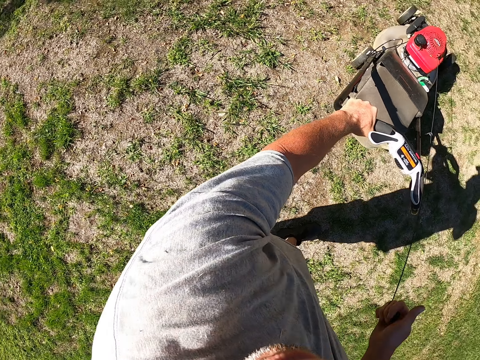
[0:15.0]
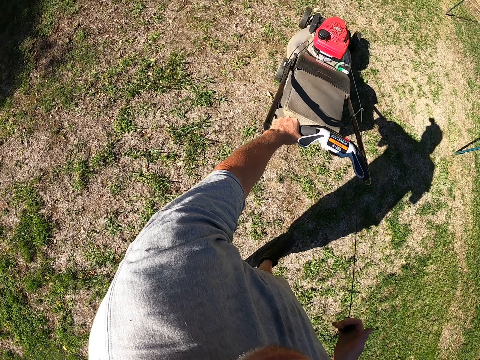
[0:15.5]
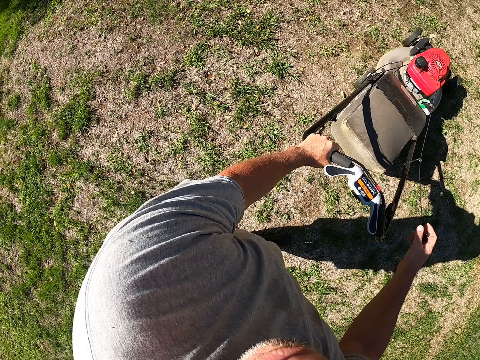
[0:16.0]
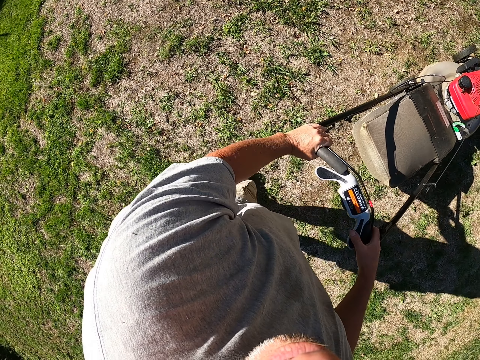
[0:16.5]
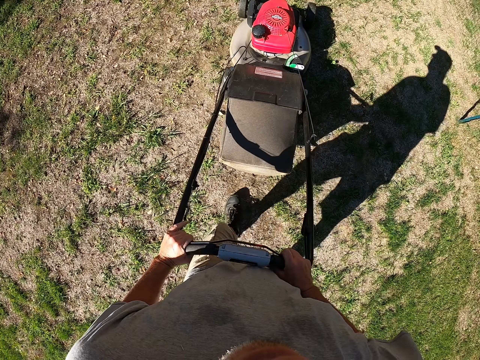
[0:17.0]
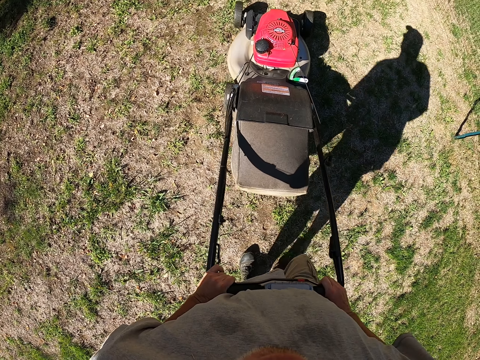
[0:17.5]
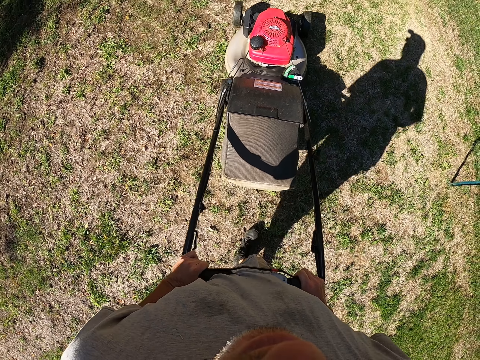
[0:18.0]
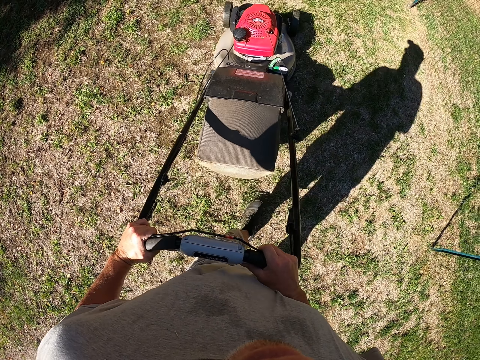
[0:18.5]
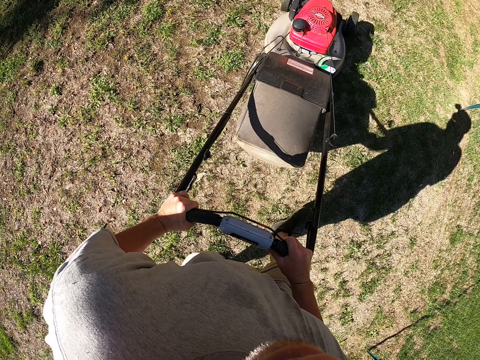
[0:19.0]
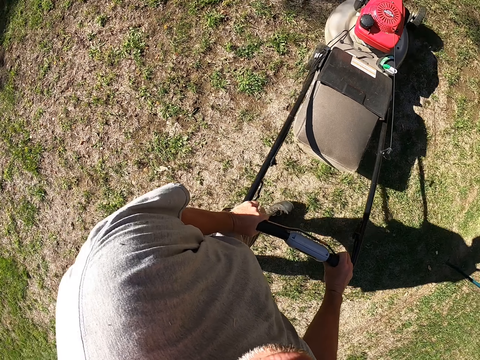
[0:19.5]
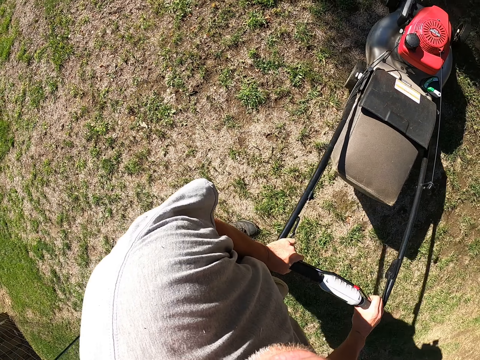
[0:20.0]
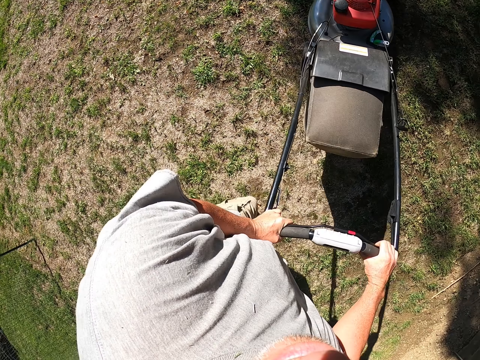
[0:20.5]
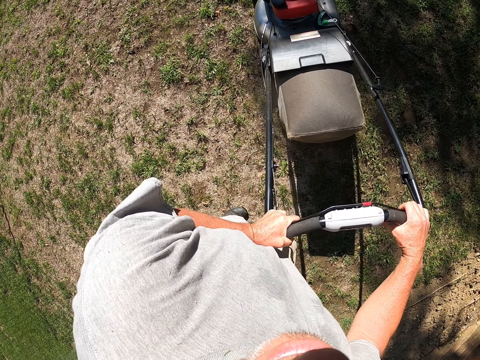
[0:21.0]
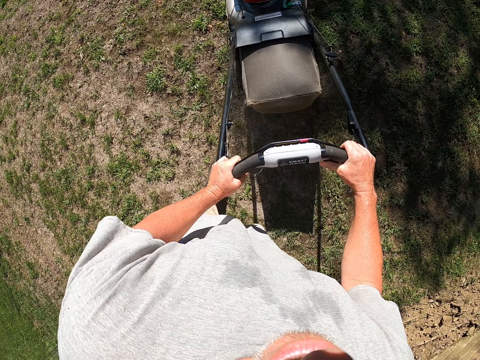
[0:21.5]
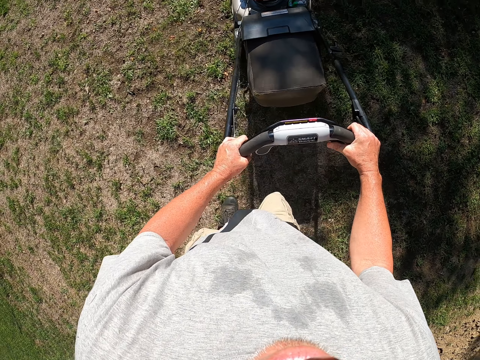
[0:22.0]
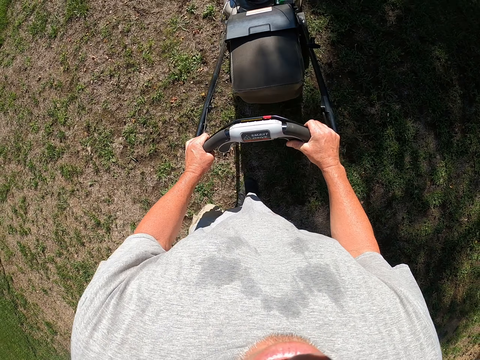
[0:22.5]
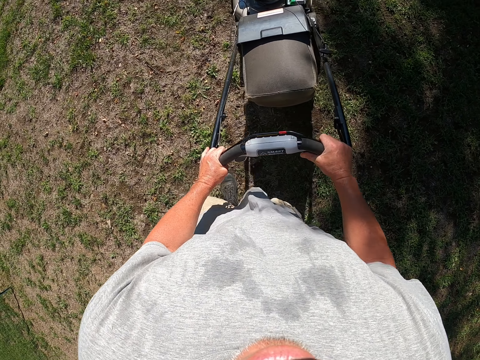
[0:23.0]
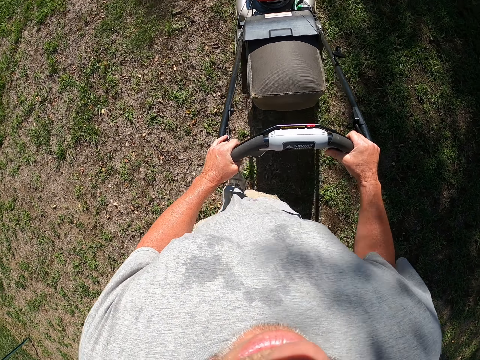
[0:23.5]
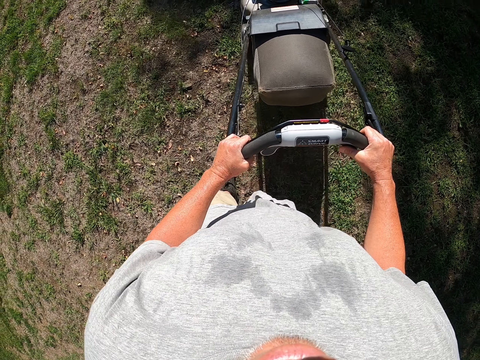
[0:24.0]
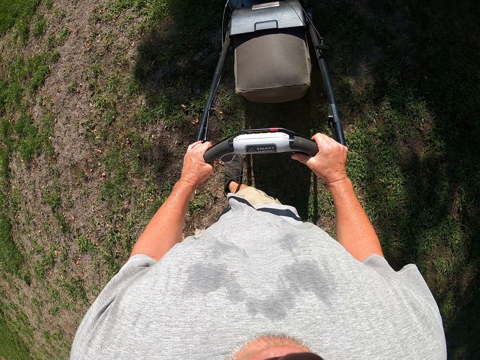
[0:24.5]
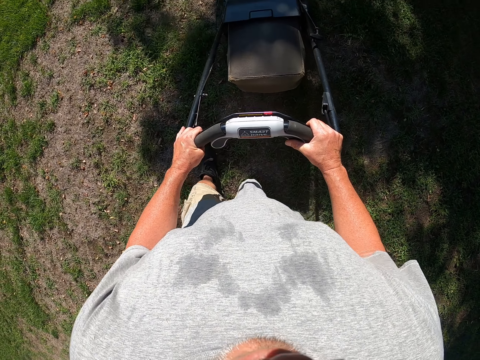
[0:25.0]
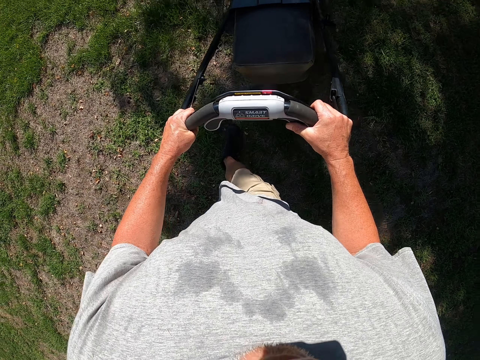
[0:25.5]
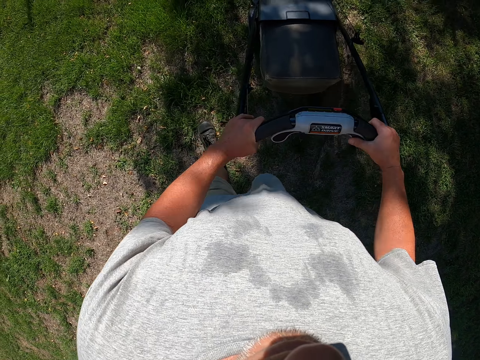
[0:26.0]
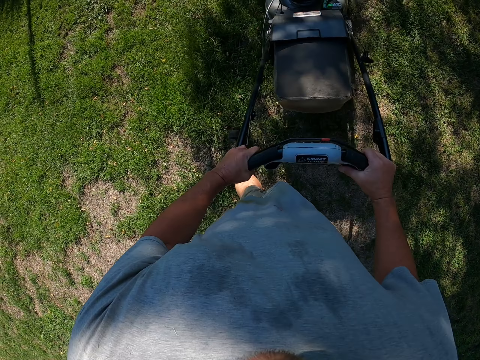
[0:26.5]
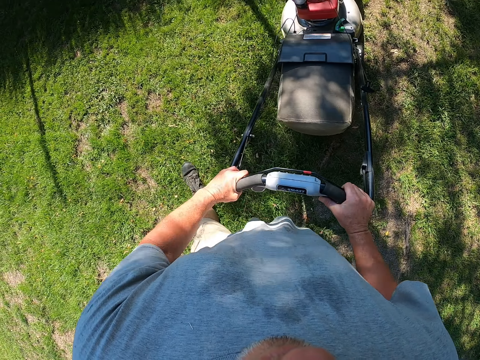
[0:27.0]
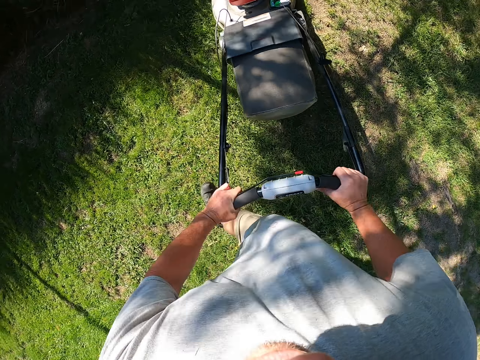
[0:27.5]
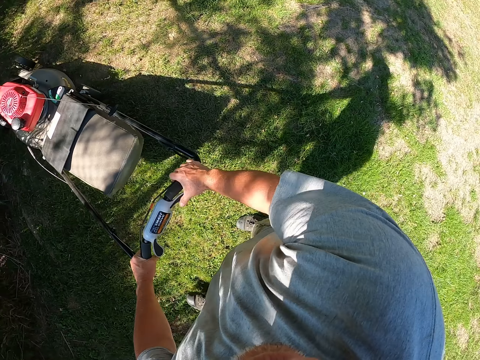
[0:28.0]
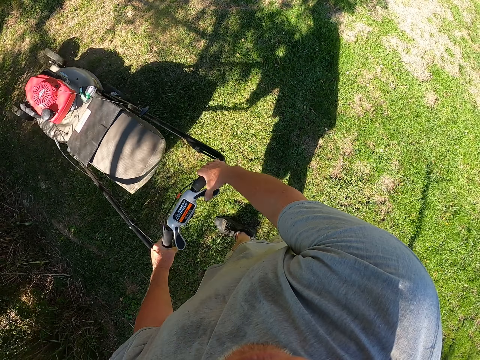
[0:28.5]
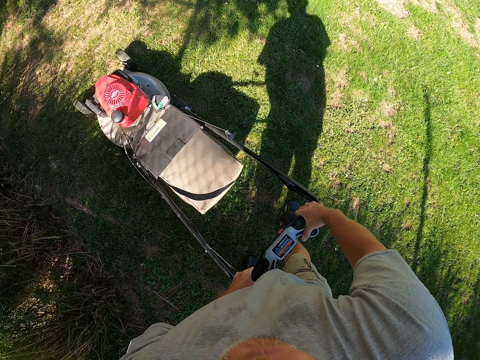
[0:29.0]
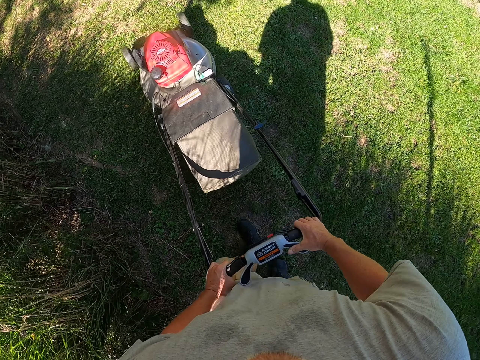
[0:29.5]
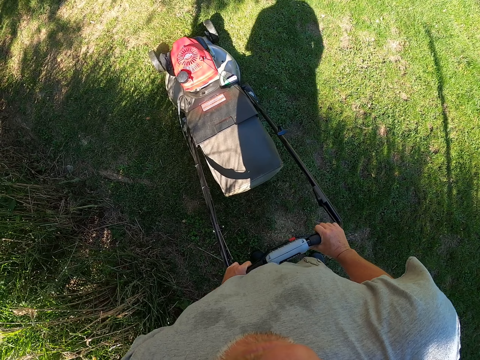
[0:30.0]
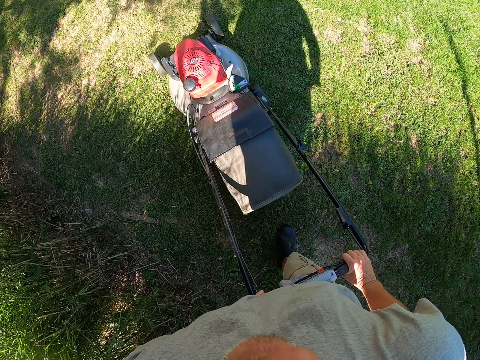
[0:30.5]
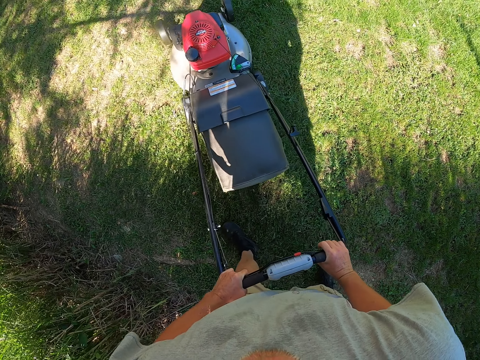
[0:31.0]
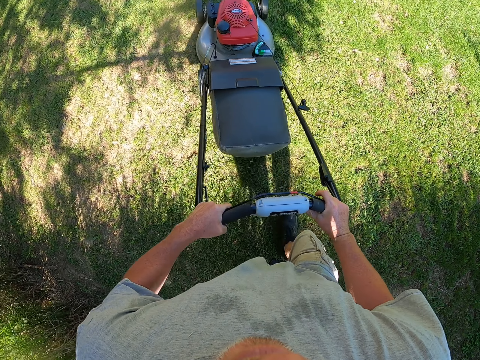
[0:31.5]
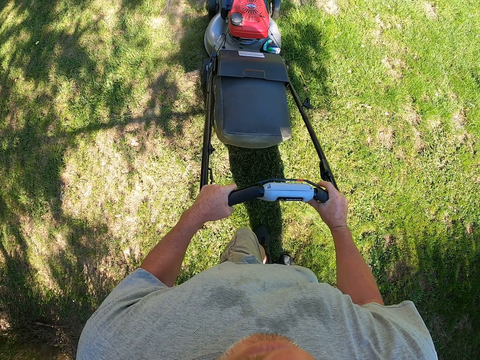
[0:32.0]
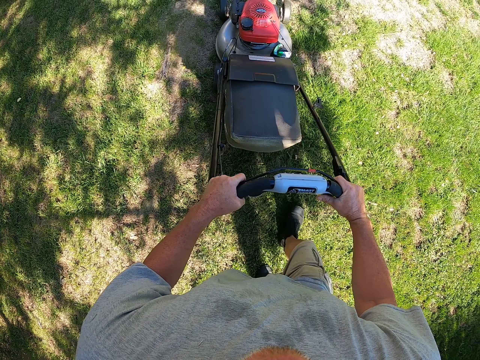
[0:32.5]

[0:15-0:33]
The camera wearer turns on the lawn mower. They cut grass with a lawn mower on the field. They look around the field. They cut grass with the lawn mower on the field.

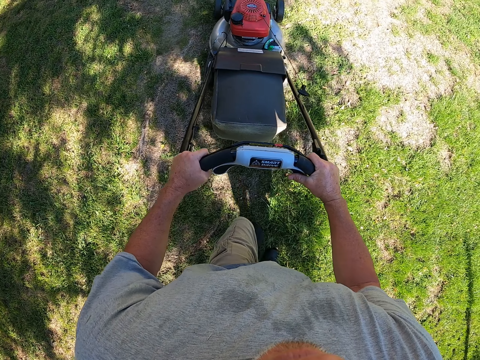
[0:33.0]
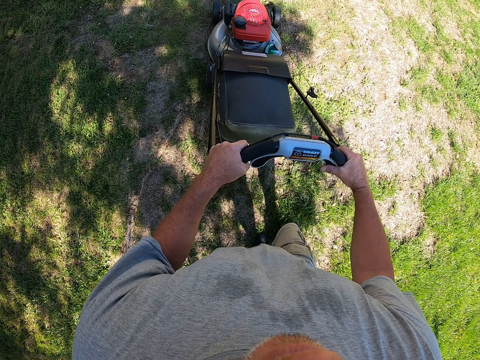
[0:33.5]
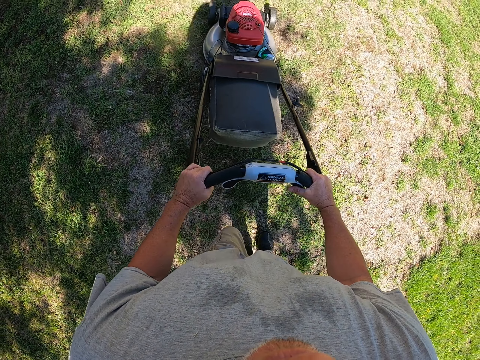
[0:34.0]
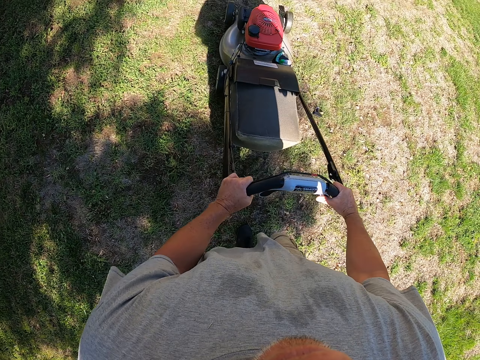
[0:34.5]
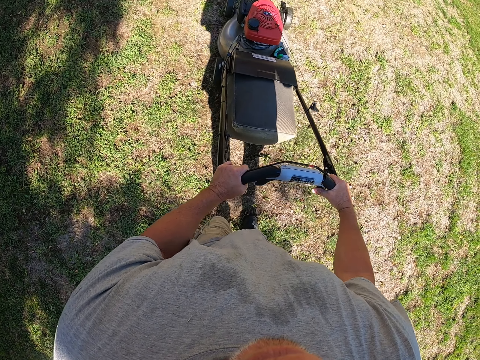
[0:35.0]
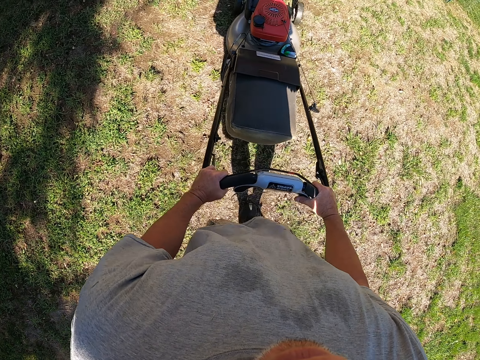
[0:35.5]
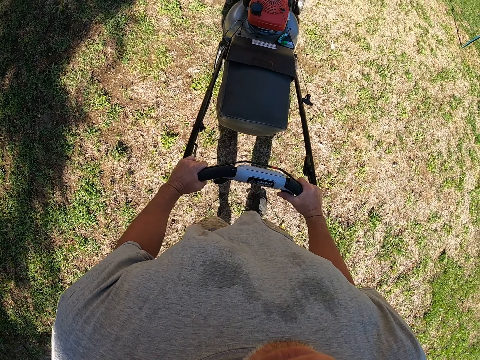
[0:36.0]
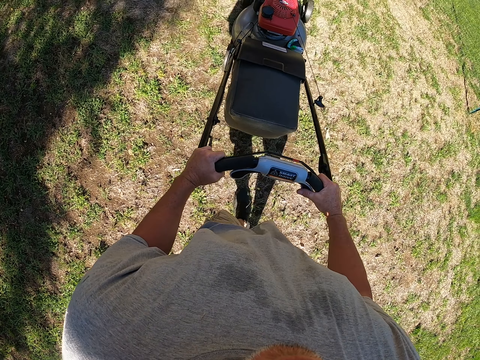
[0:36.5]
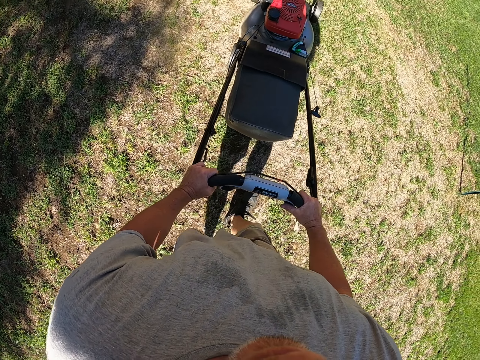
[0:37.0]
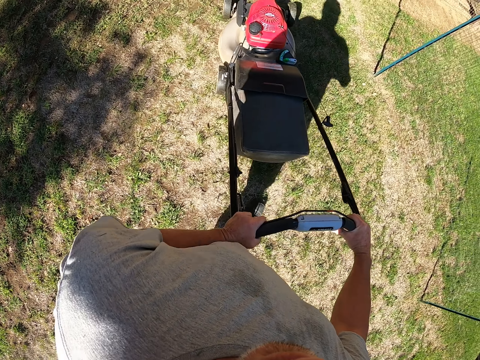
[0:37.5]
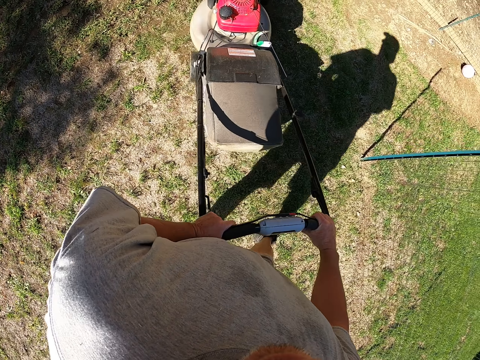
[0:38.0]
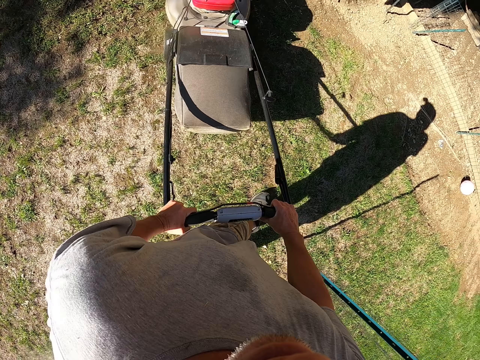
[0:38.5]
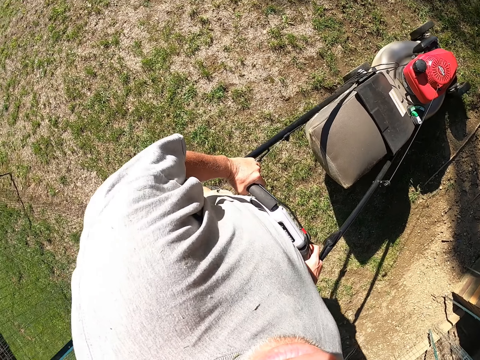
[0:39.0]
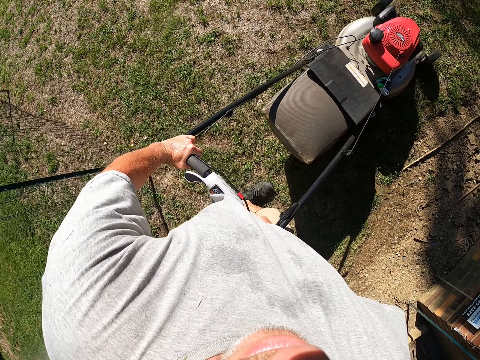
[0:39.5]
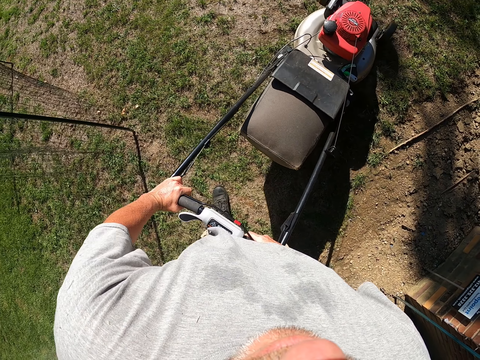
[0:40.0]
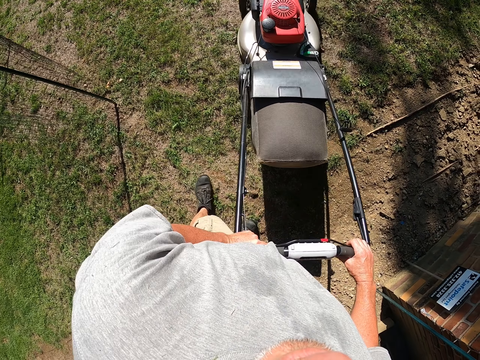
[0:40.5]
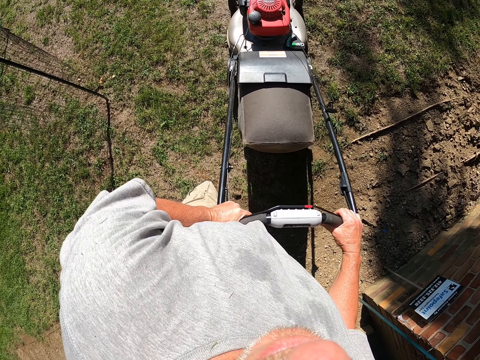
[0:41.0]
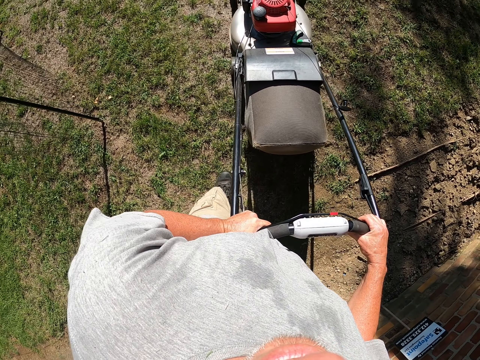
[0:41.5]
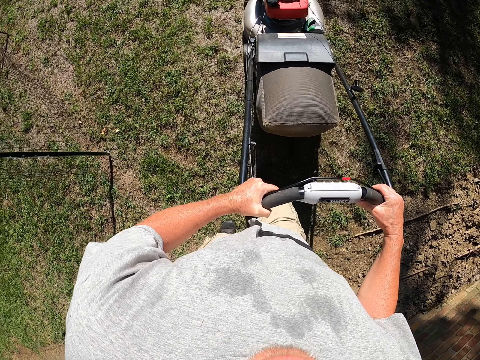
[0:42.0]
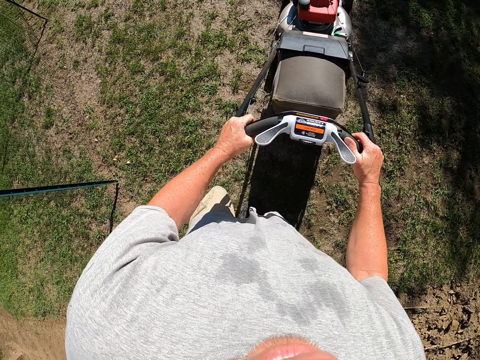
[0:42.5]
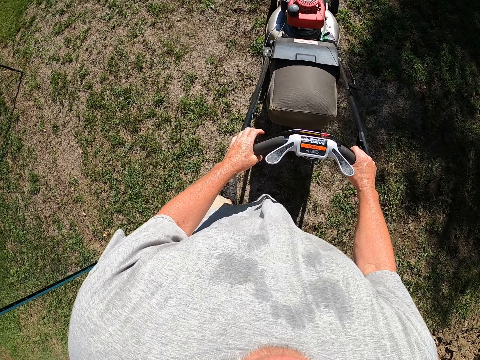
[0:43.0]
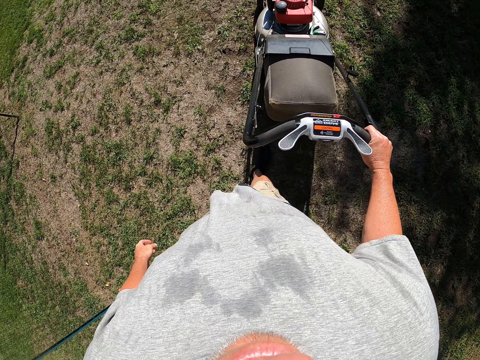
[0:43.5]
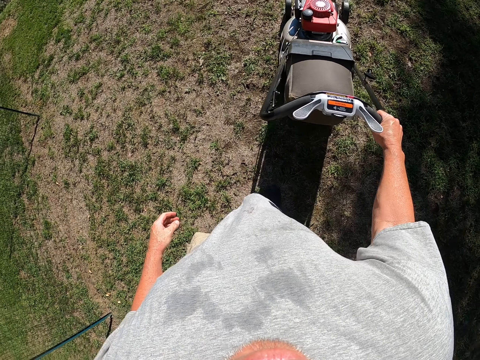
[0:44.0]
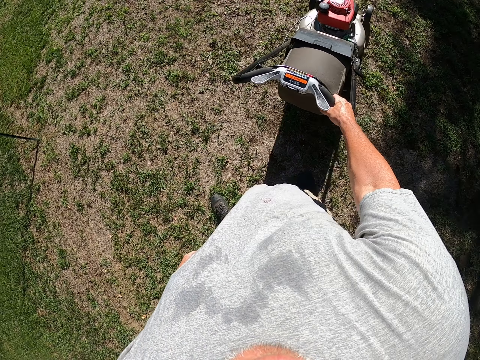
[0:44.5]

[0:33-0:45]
The camera wearer looks around the field. They cut grass with a lawn mower on the field.
